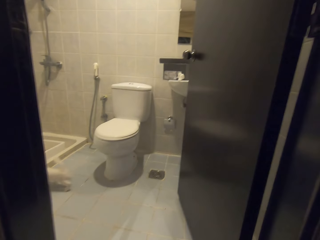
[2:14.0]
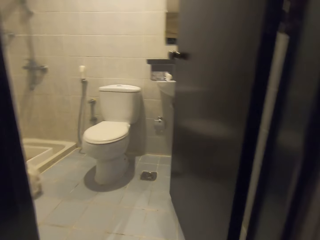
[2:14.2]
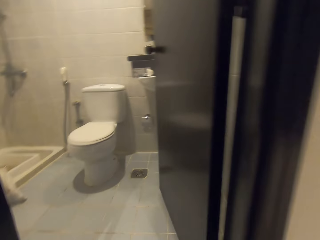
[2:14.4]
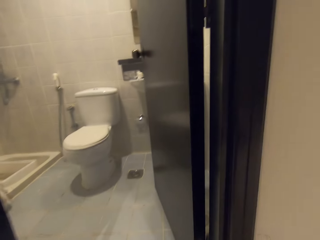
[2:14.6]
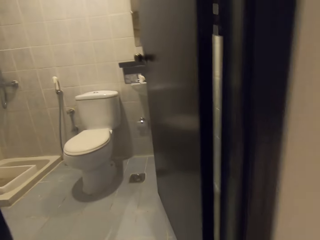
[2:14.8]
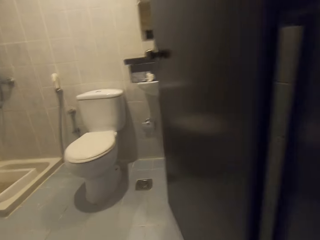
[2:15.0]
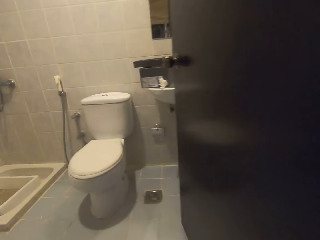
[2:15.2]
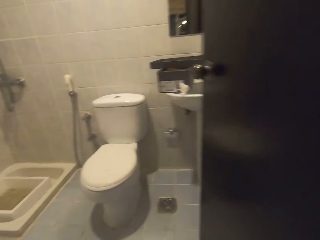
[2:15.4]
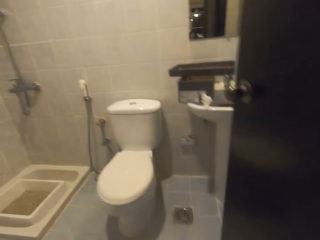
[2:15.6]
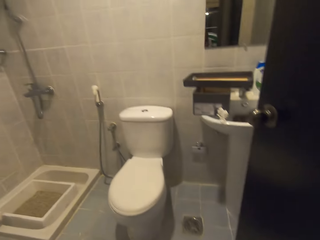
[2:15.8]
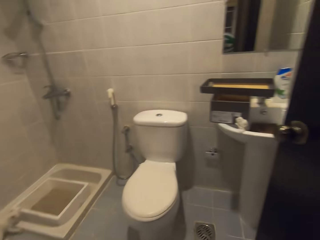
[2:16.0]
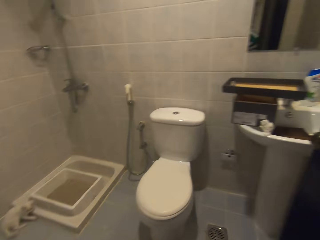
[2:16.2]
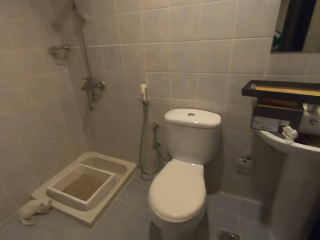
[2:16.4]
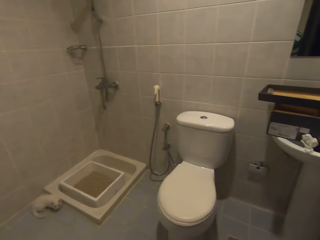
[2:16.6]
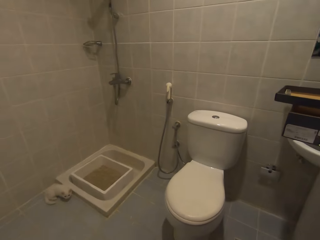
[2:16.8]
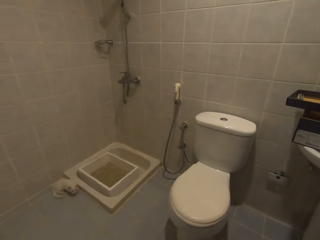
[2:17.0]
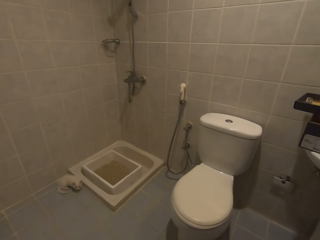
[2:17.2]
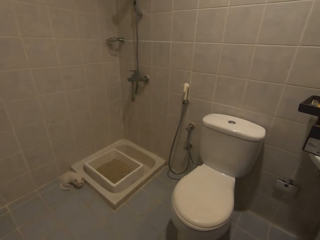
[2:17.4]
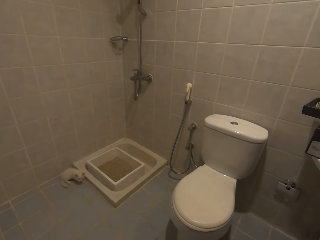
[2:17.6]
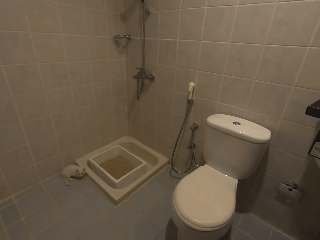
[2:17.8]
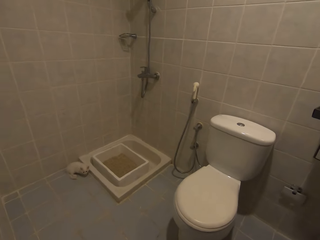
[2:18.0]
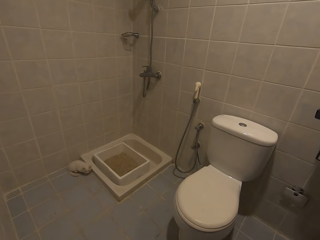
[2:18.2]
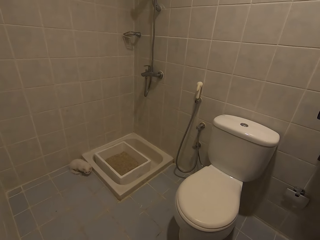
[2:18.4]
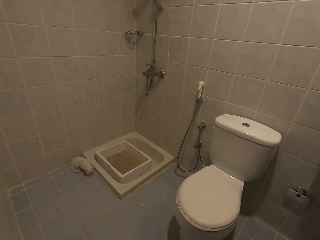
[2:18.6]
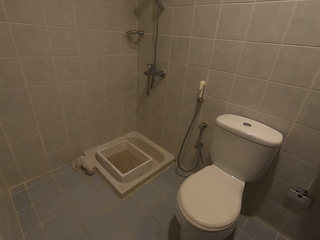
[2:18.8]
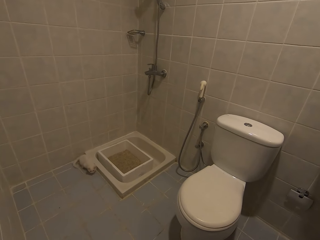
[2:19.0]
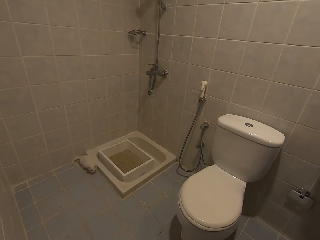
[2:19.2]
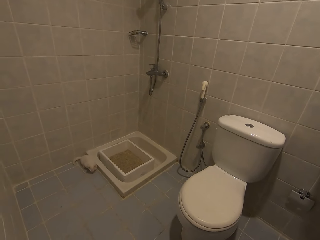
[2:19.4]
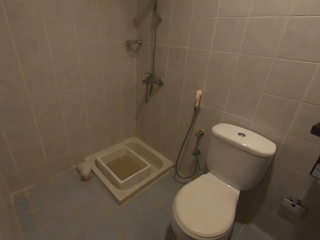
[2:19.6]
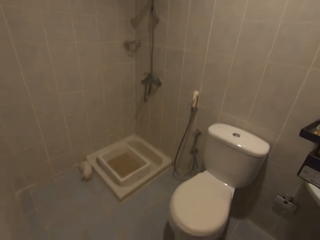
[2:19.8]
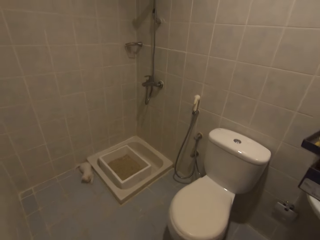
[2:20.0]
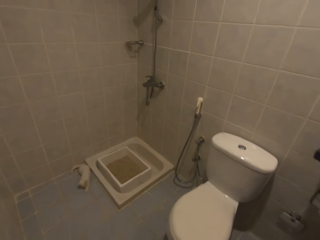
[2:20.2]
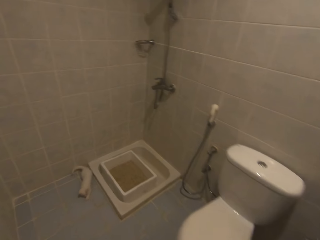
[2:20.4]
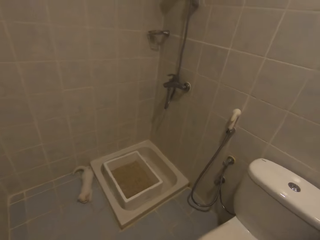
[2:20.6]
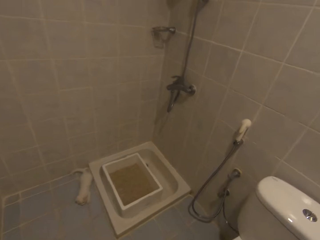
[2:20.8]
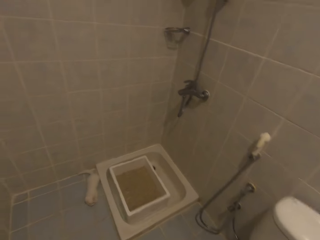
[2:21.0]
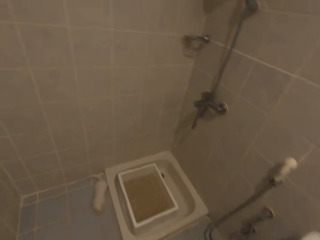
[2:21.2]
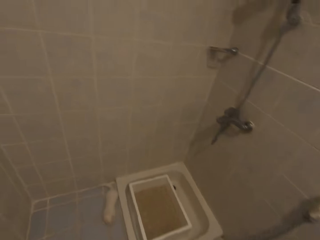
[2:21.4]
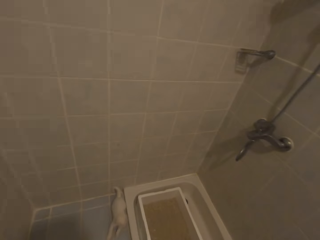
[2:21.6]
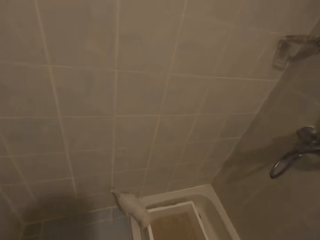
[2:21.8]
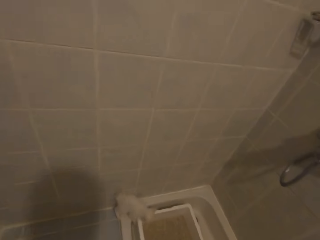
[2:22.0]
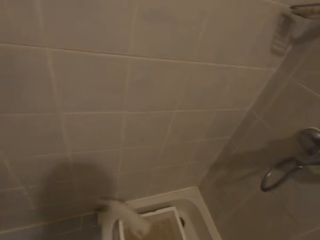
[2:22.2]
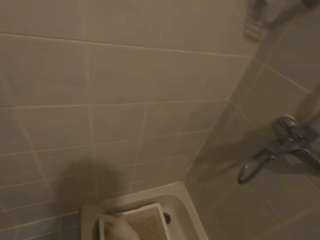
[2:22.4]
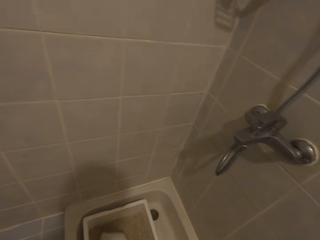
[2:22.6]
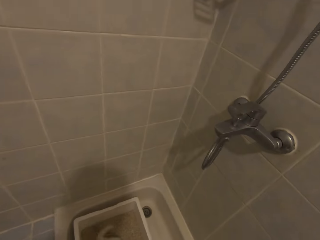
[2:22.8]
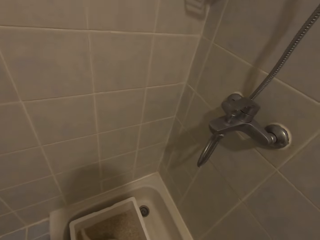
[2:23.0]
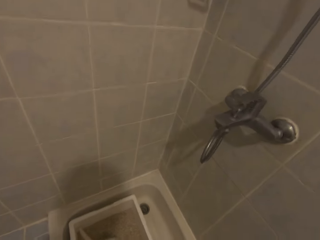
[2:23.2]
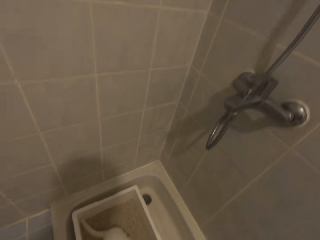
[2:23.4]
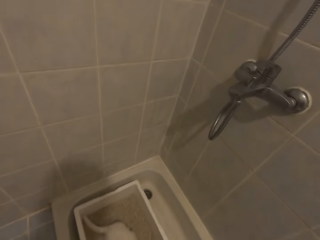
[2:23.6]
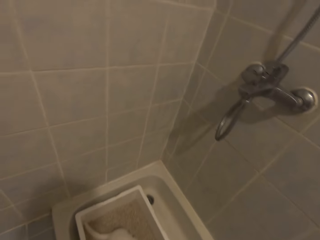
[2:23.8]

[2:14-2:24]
The camera wearer walks into the washroom. They look at the cat.

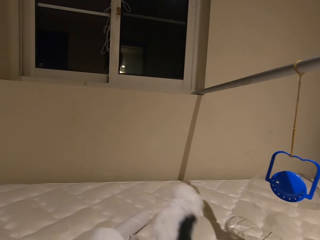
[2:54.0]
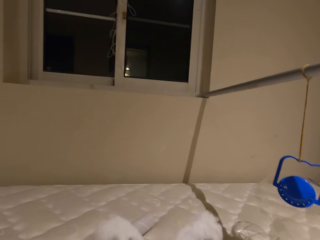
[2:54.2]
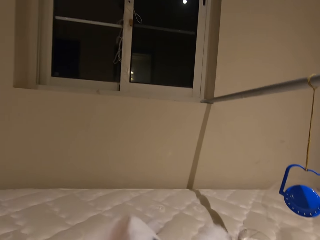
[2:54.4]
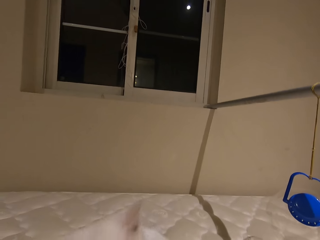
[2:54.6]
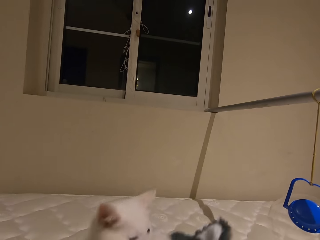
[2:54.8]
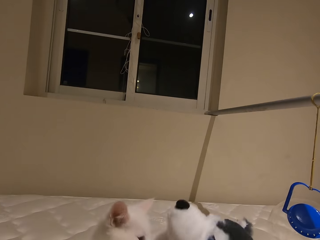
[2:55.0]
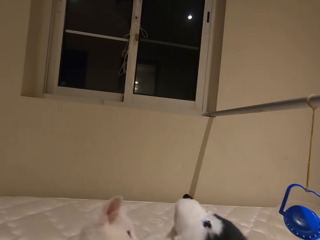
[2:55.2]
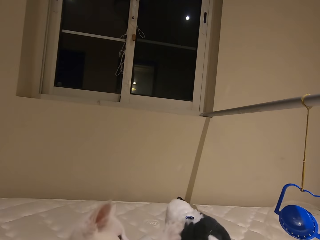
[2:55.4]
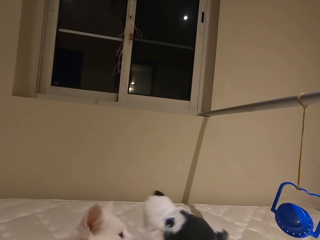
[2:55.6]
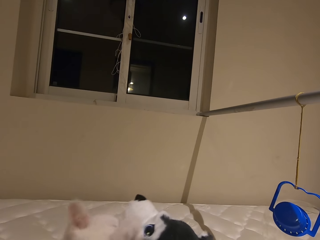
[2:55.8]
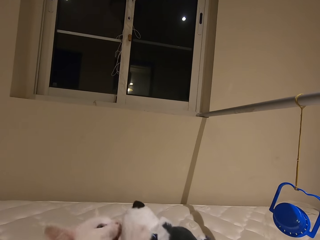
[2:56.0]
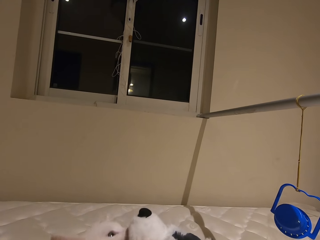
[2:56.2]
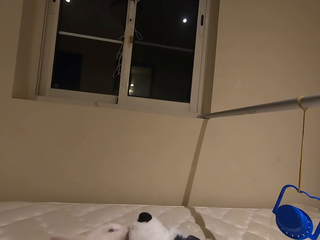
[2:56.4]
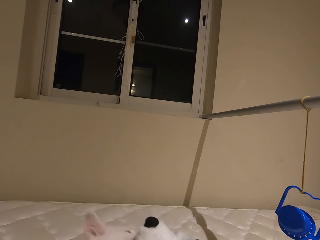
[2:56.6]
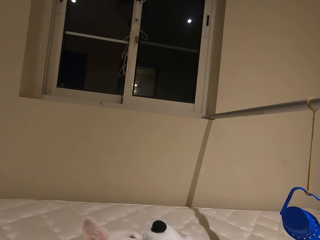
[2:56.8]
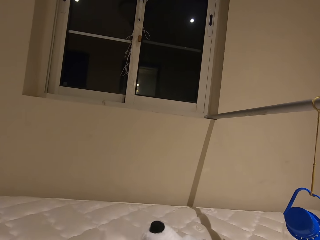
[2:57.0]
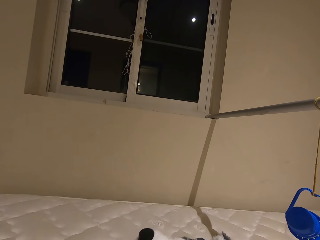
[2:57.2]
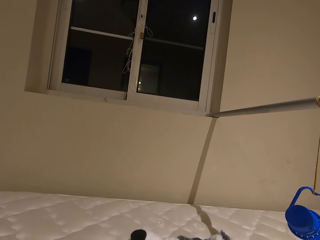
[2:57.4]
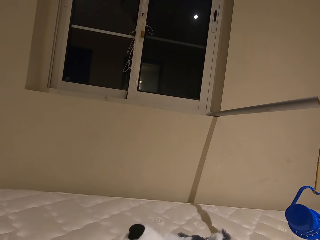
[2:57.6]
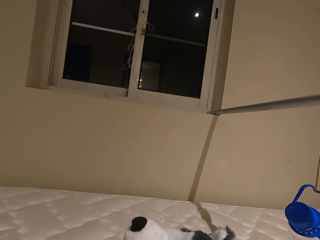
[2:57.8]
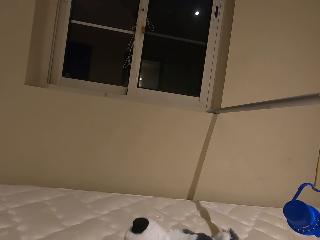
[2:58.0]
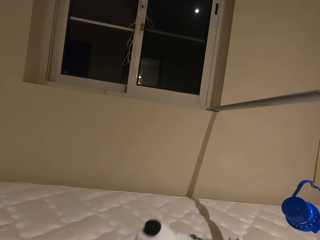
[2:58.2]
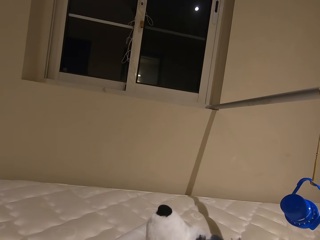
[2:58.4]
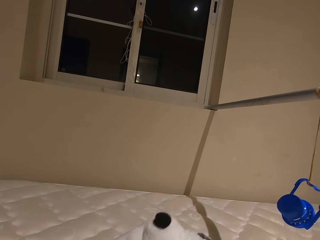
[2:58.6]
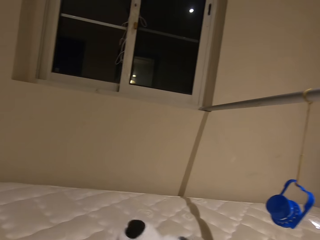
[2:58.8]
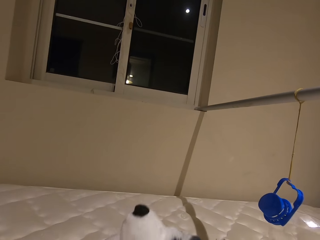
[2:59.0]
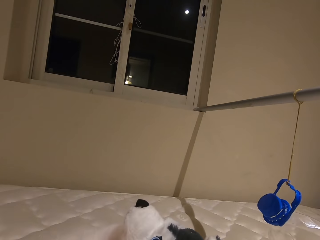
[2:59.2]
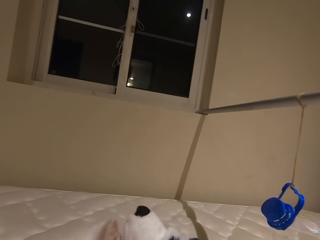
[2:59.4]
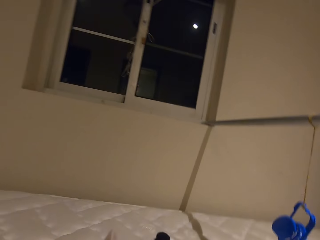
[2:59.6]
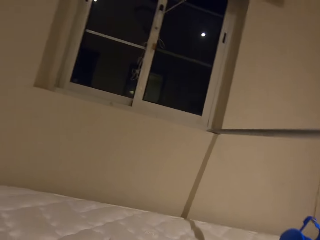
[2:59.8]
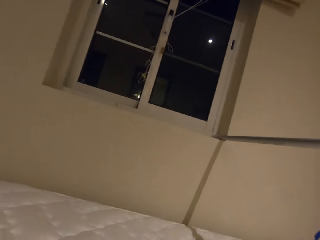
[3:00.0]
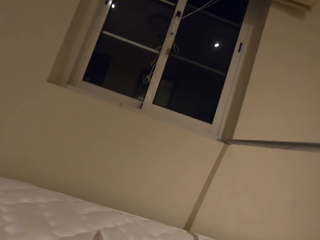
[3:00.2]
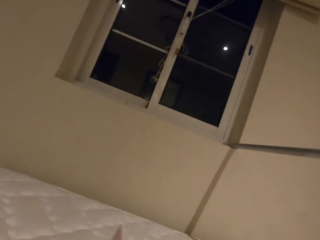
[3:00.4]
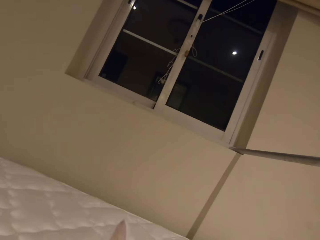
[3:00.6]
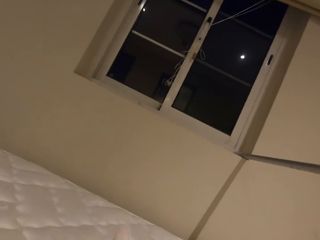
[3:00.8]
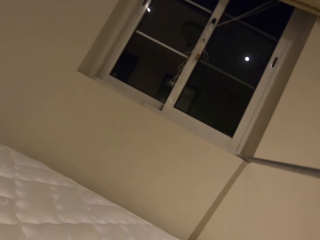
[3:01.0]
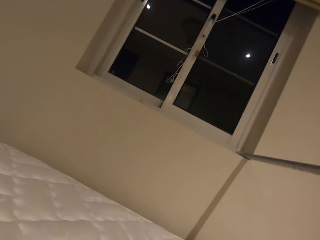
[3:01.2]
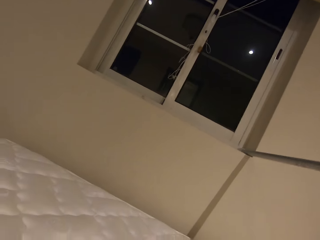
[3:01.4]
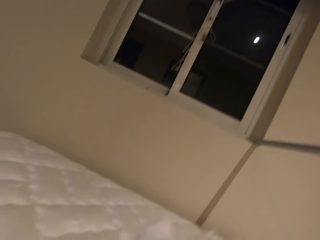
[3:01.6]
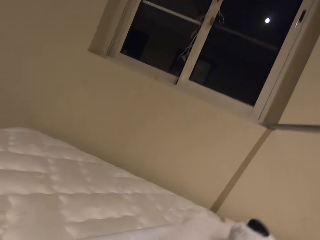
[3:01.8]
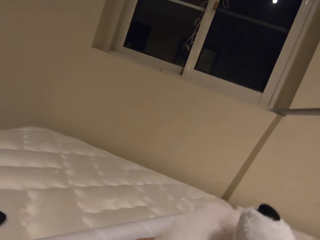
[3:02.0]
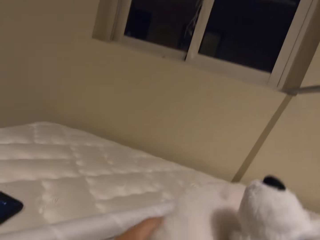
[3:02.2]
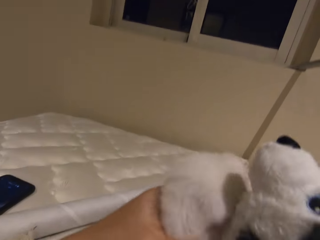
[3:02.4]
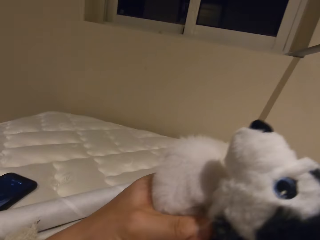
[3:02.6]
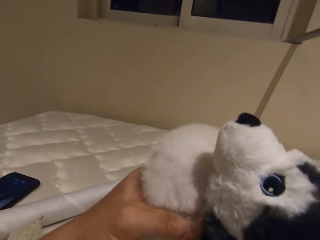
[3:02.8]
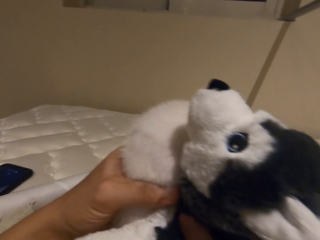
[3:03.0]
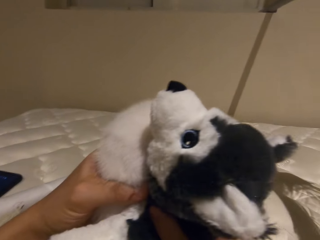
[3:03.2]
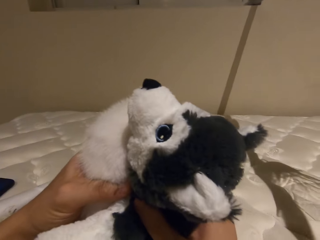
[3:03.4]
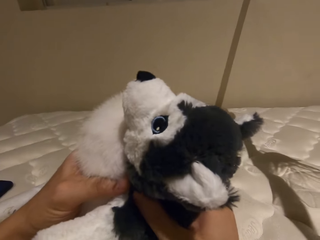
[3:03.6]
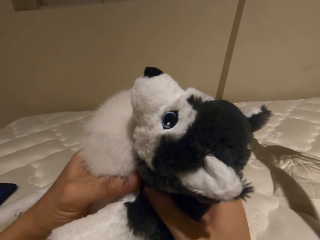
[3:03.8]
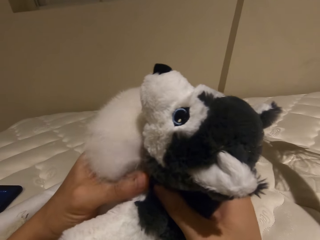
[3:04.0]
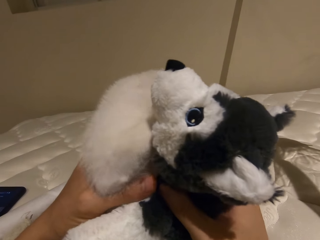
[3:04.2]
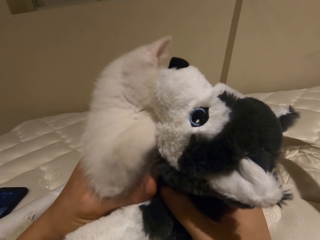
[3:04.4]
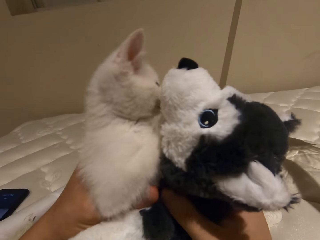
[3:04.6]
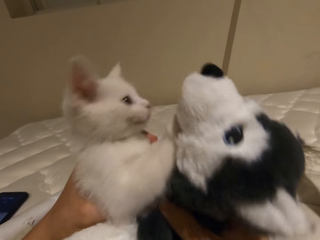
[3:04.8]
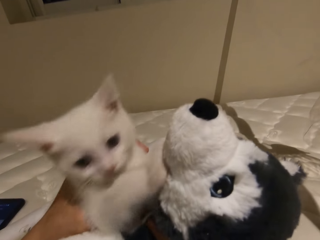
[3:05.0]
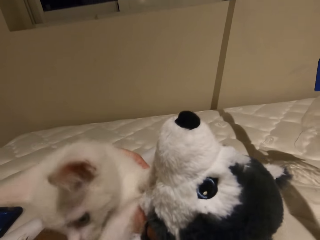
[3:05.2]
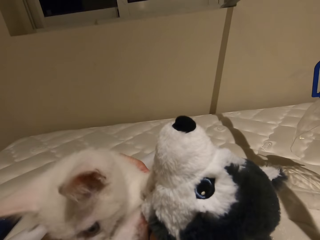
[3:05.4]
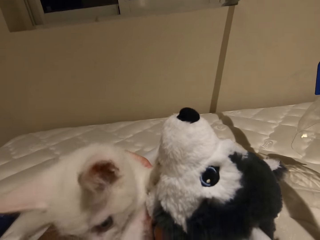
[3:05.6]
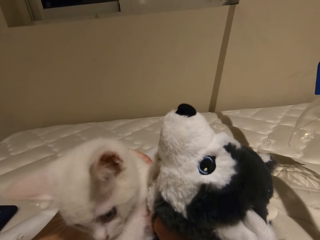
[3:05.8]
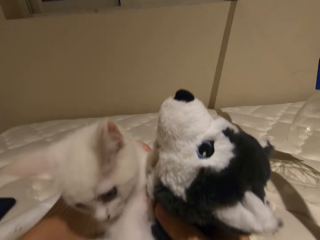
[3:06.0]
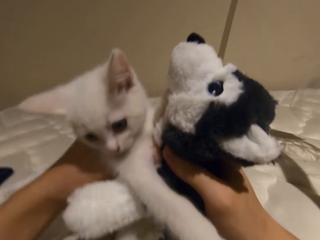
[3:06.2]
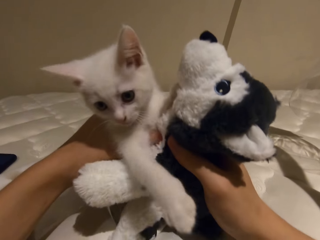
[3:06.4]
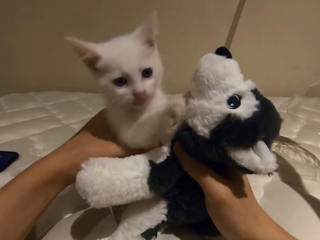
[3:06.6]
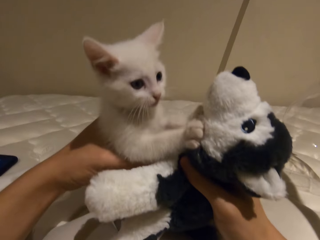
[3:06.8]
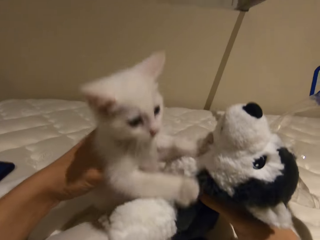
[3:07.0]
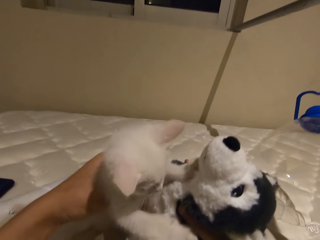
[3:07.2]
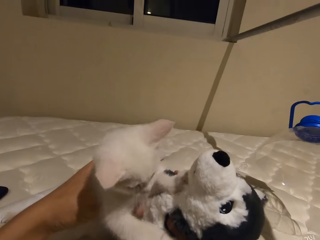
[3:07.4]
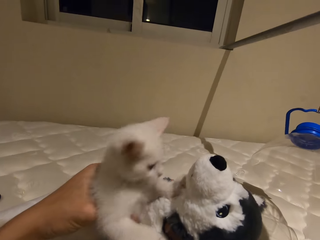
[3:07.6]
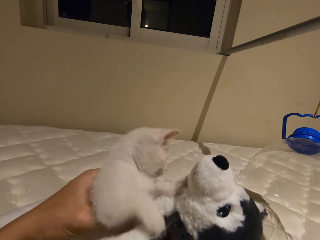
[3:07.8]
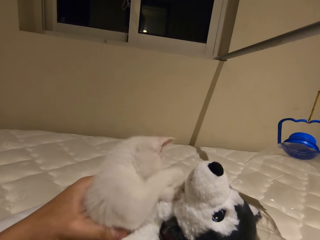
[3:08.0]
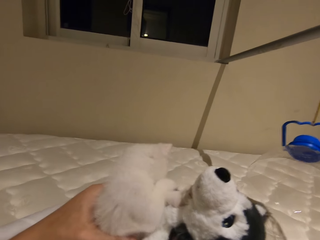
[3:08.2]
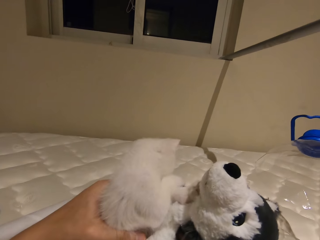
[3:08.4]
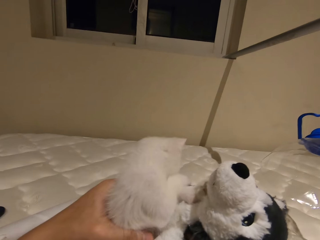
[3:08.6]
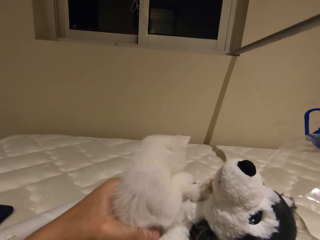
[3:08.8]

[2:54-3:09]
The camera wearer plays with the cat with the doll.
